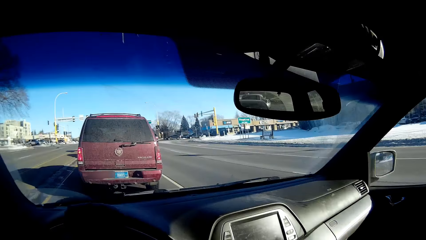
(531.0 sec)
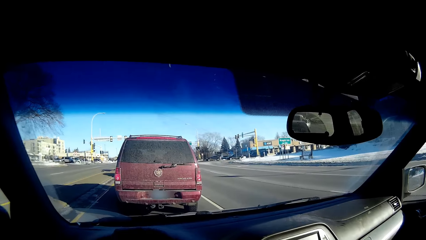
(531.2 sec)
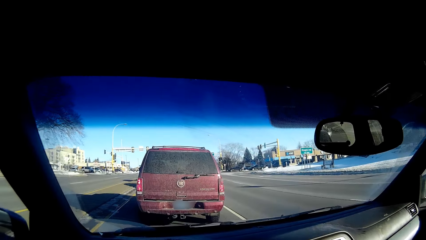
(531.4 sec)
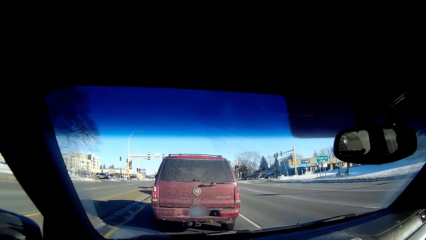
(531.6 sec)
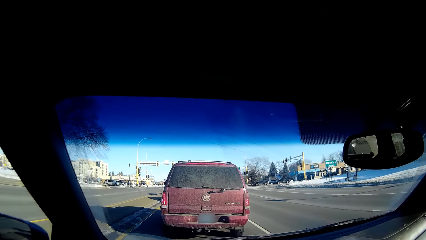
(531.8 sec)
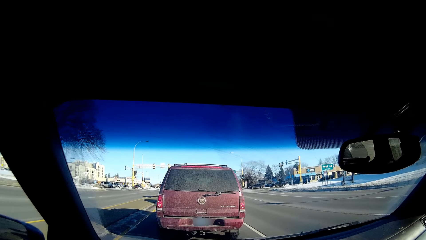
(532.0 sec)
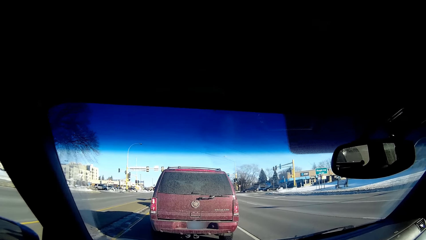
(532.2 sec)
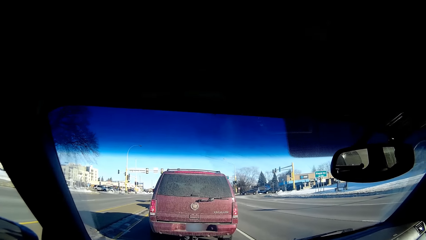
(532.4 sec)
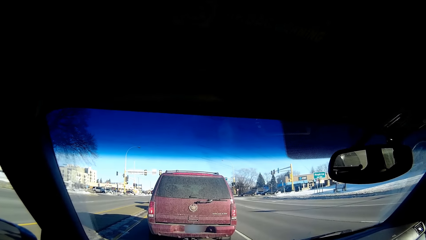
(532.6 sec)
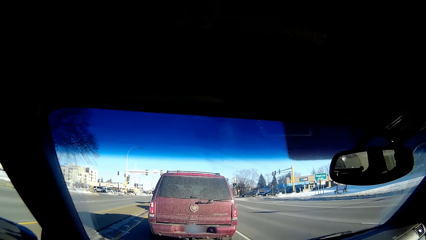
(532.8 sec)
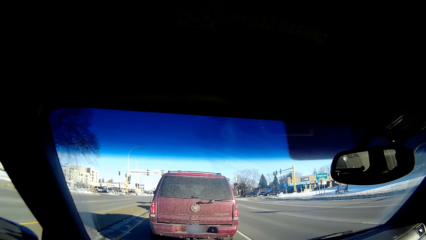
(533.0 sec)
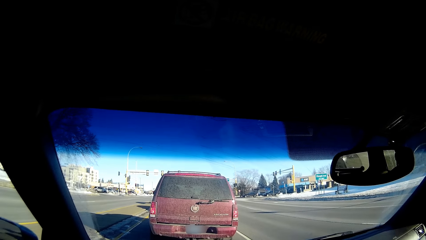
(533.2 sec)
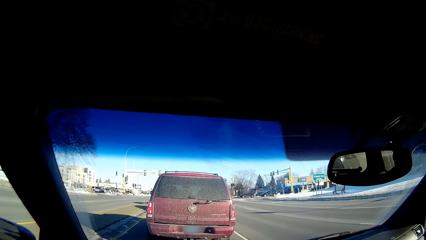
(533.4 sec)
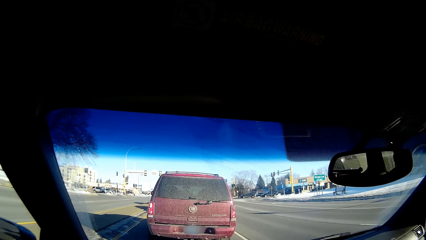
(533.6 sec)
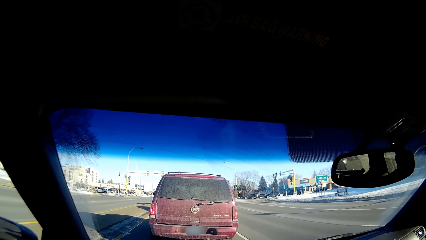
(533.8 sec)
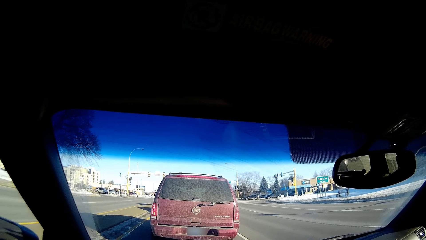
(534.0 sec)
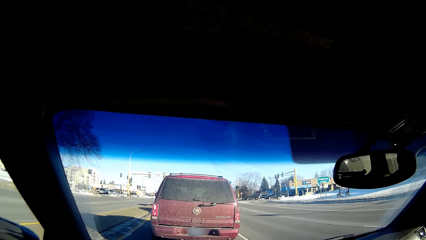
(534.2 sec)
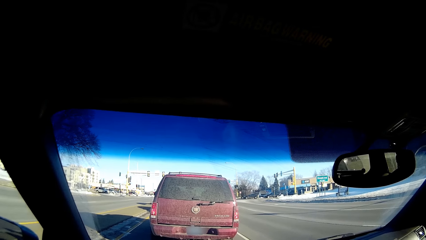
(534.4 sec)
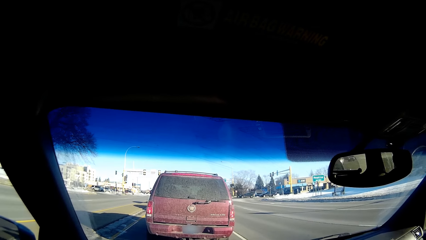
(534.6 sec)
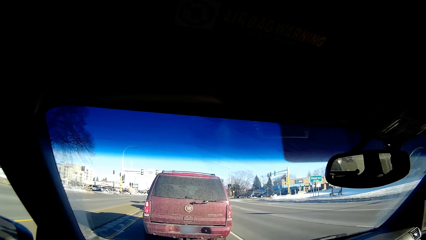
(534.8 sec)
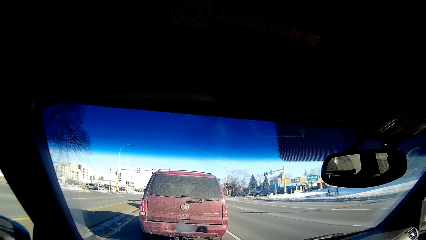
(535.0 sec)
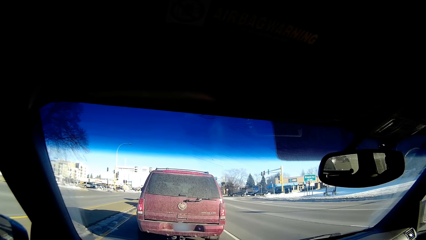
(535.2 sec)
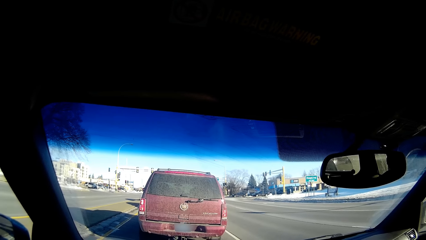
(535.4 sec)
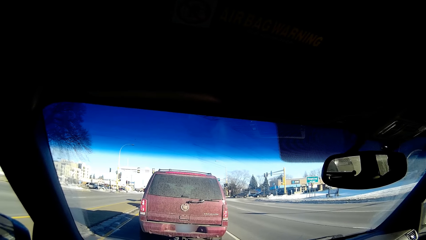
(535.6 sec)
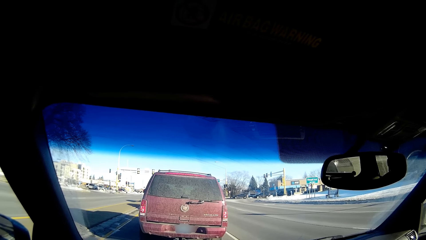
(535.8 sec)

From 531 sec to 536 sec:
The camera wearer looks around.

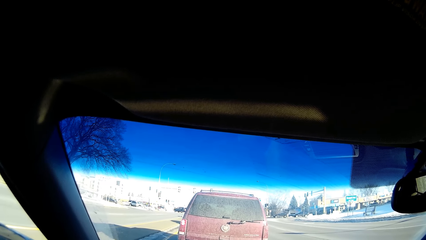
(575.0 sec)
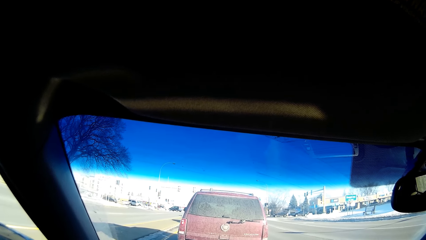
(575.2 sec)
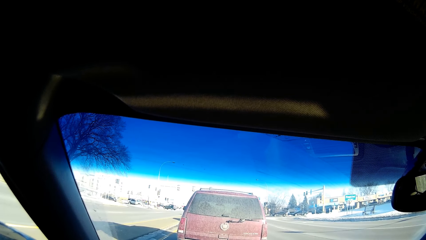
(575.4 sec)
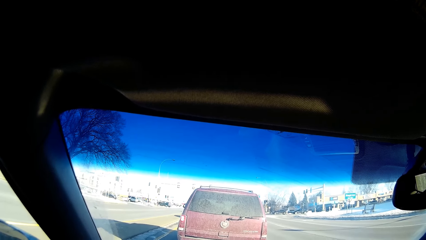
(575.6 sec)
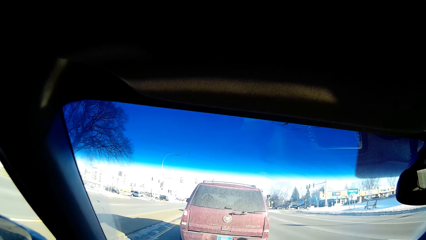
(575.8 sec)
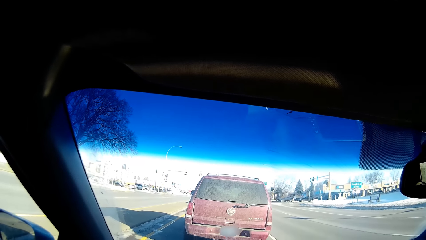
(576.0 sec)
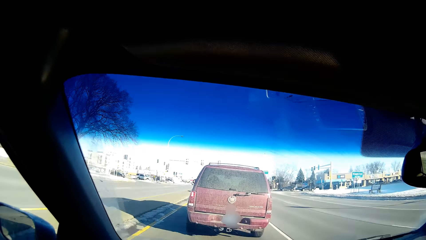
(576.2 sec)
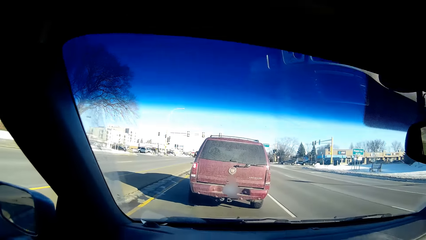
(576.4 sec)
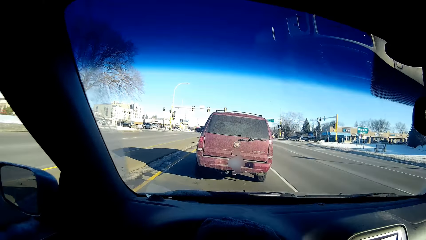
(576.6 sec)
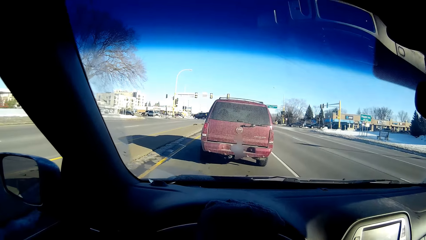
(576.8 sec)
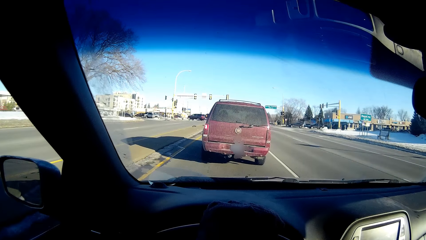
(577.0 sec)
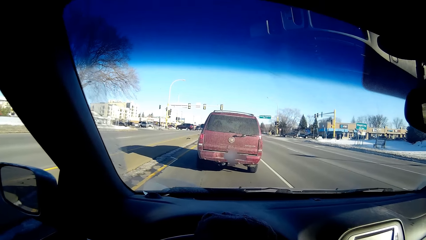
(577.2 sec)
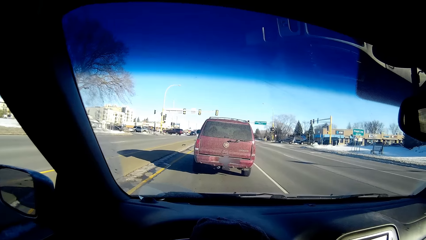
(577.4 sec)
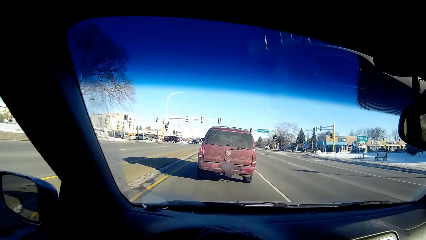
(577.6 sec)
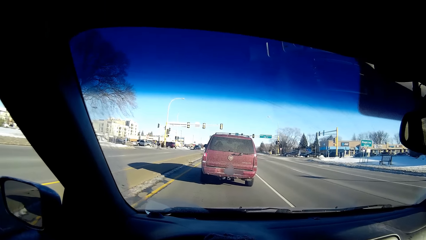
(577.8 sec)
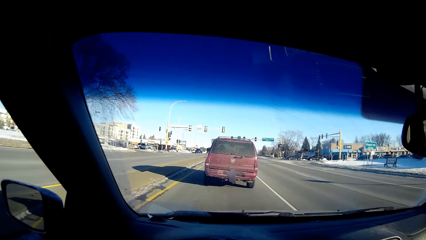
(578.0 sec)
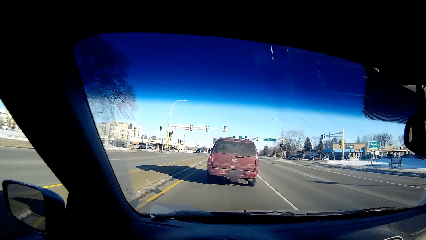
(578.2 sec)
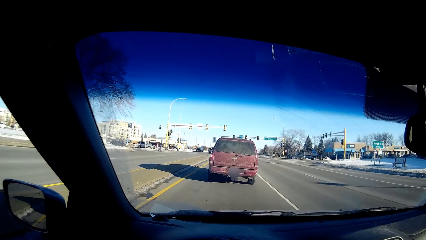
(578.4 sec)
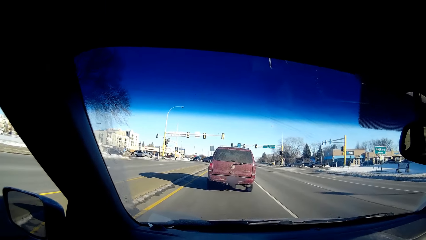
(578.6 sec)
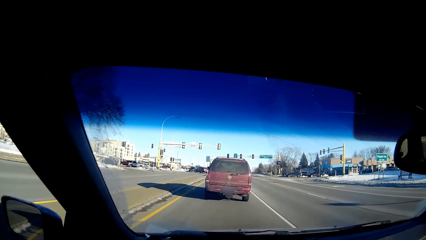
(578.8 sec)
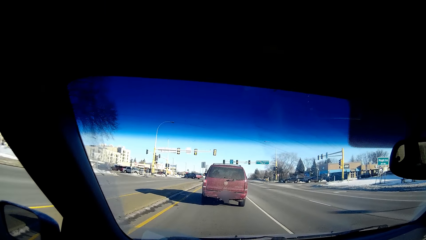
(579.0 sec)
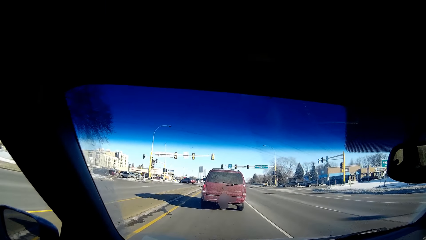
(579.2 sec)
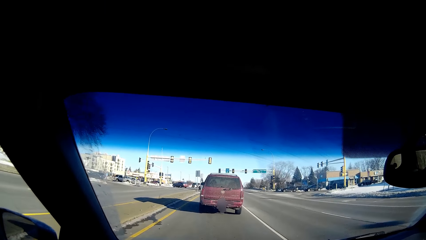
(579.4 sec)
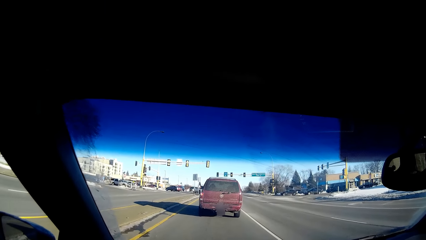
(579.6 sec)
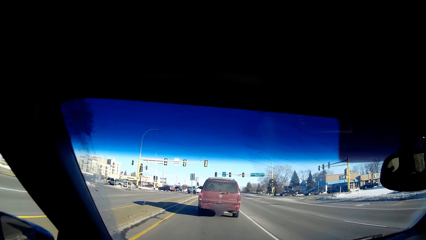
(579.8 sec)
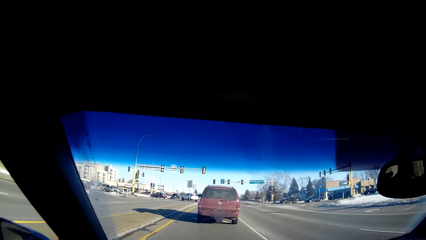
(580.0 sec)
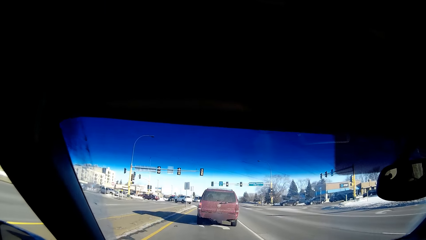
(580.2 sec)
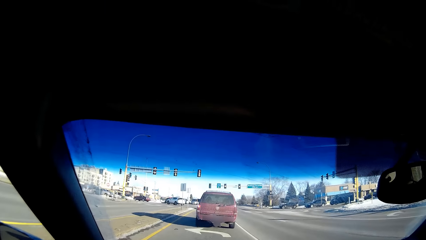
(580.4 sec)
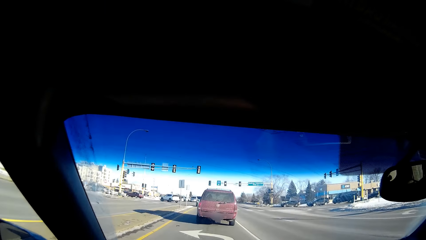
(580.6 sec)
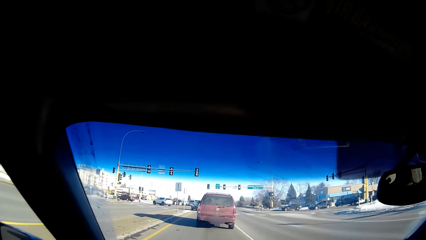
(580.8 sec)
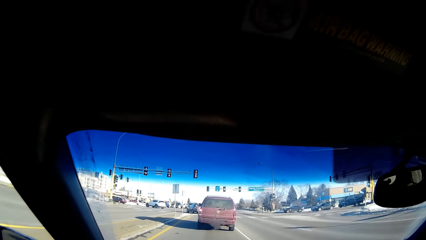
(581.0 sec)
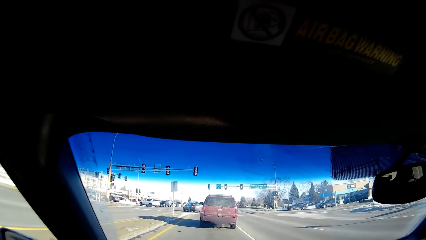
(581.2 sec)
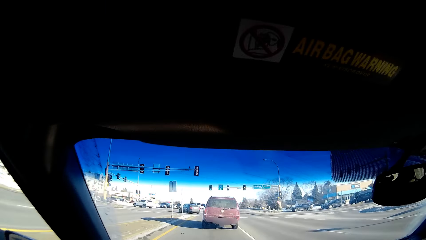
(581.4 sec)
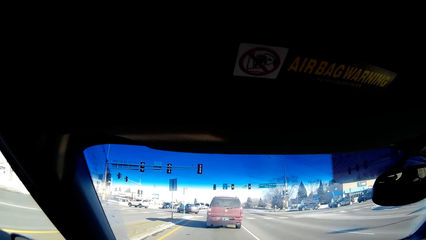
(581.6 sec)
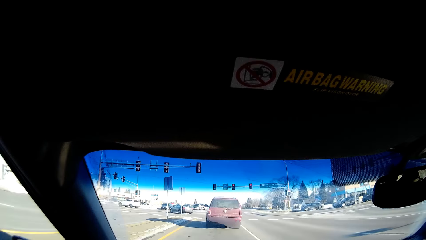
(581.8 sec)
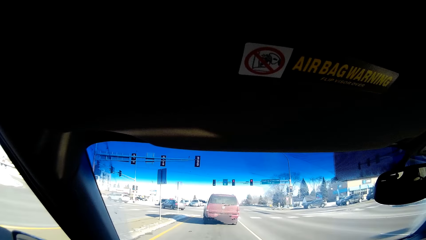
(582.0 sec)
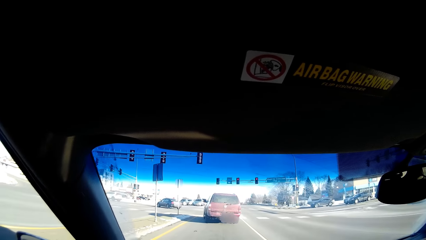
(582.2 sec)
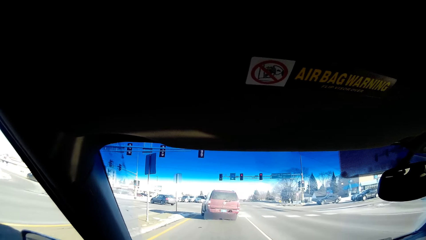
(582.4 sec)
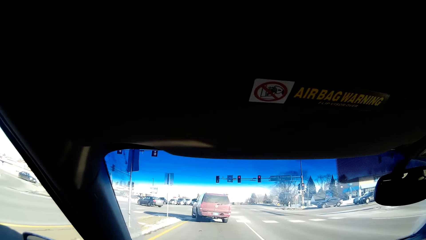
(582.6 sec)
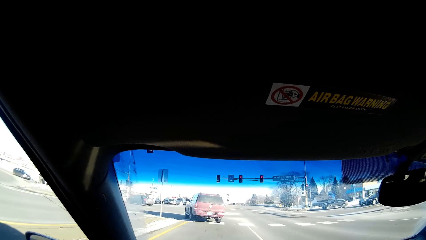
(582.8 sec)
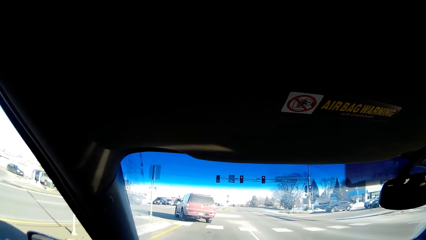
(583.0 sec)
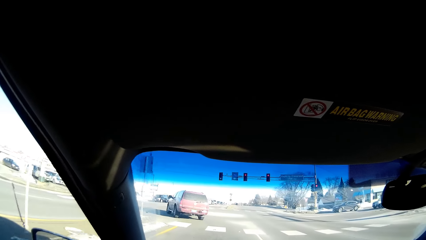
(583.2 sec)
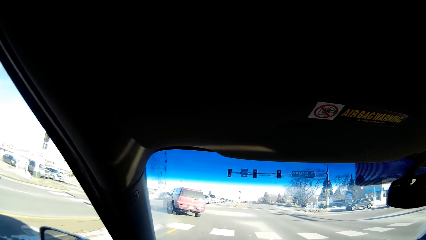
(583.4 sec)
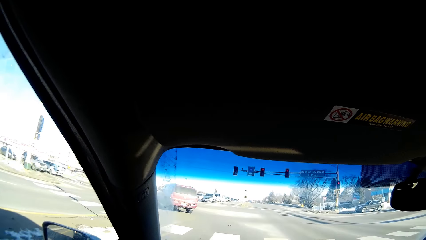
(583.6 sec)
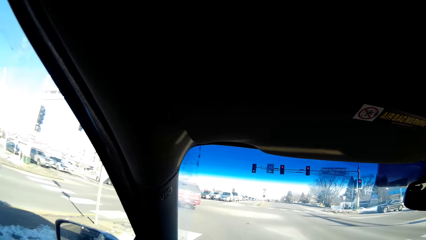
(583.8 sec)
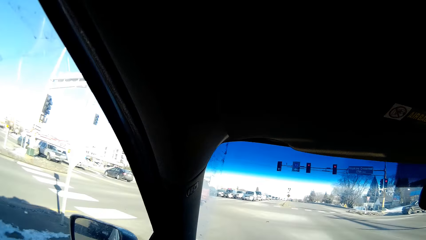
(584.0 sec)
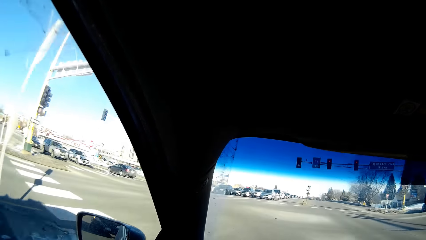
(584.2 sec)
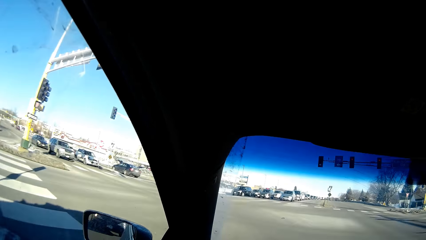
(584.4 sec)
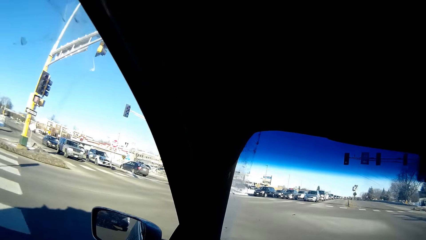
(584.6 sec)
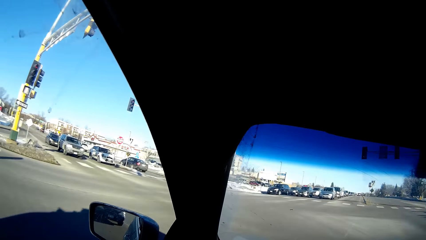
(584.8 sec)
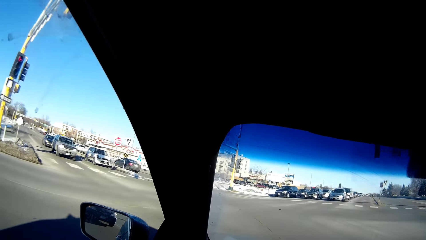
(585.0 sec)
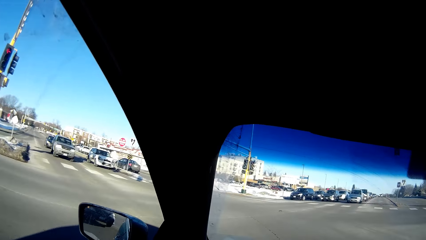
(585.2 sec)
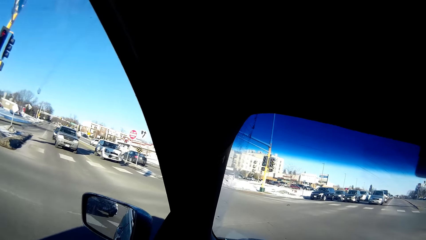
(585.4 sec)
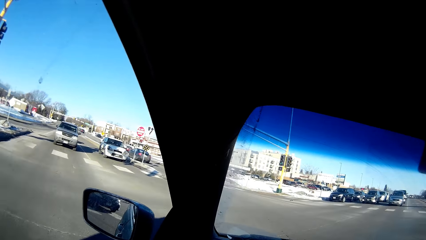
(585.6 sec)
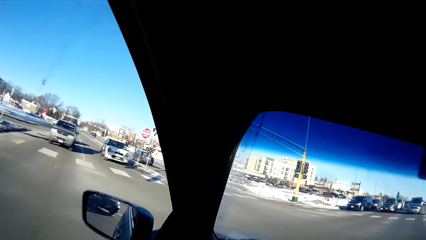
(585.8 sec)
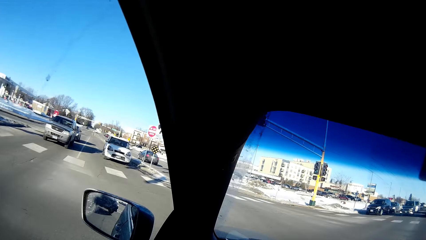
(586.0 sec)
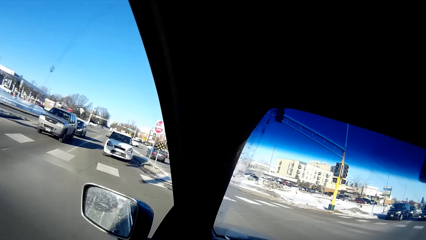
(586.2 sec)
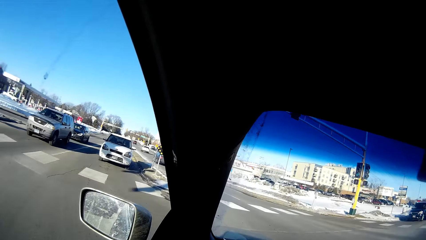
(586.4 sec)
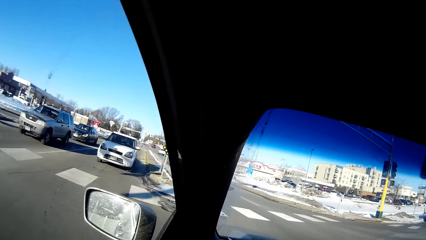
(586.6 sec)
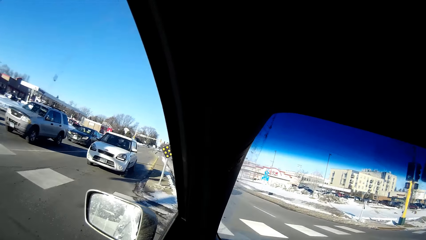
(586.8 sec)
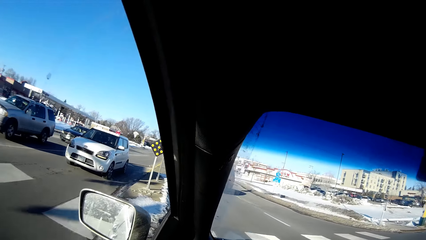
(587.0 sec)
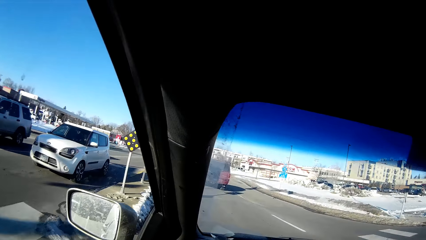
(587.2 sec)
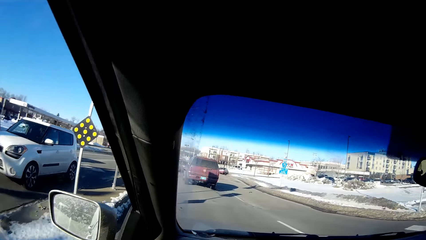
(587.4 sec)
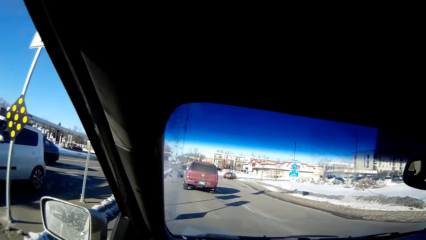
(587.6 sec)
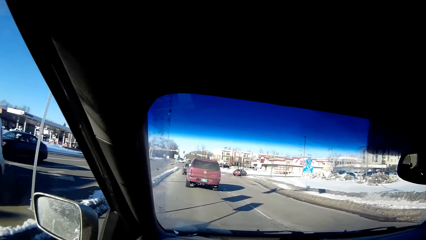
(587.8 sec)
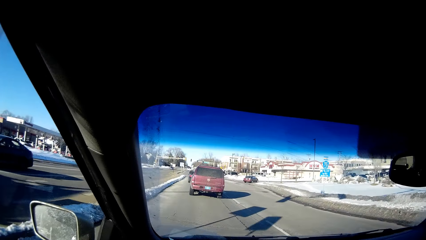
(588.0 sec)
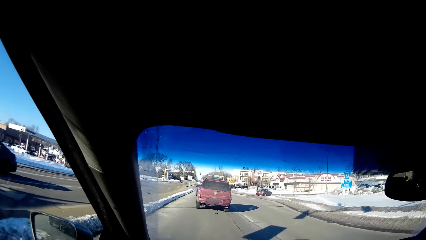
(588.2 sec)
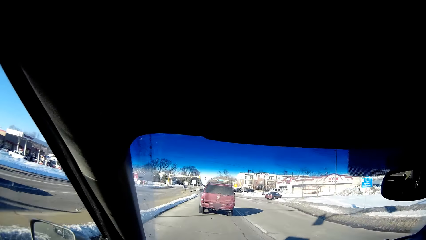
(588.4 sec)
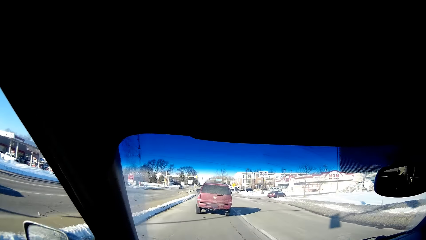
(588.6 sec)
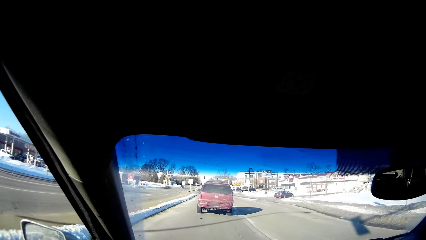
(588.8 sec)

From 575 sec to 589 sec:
The camera wearer drives a car on the road. They make a left turn.
